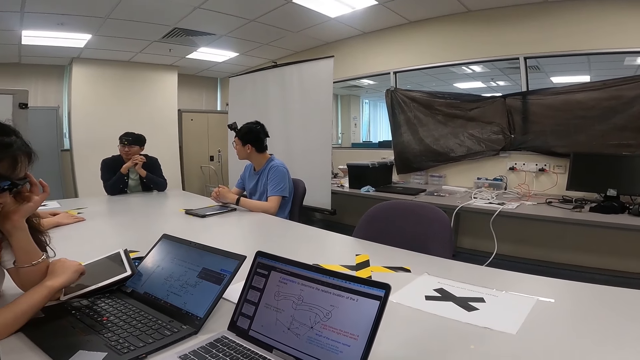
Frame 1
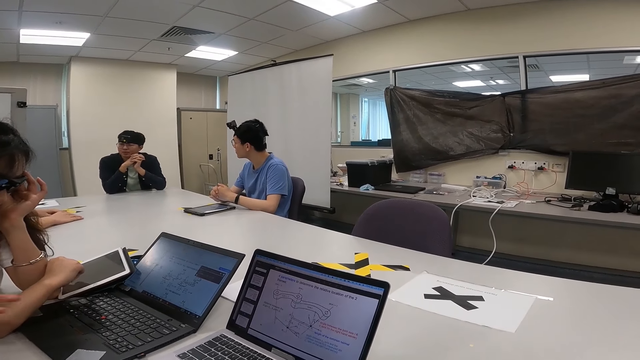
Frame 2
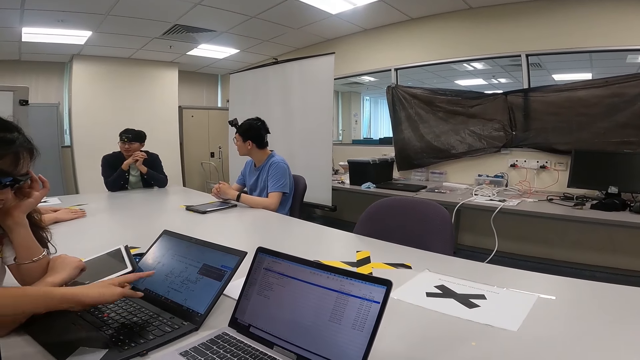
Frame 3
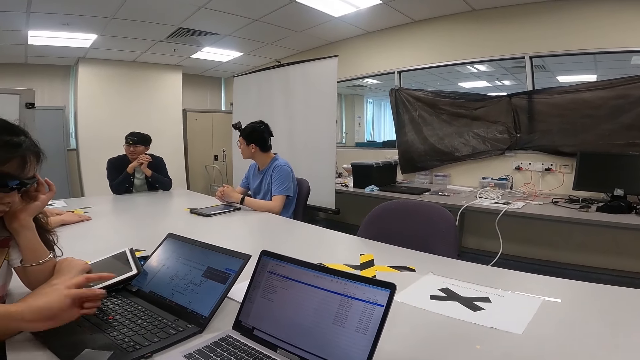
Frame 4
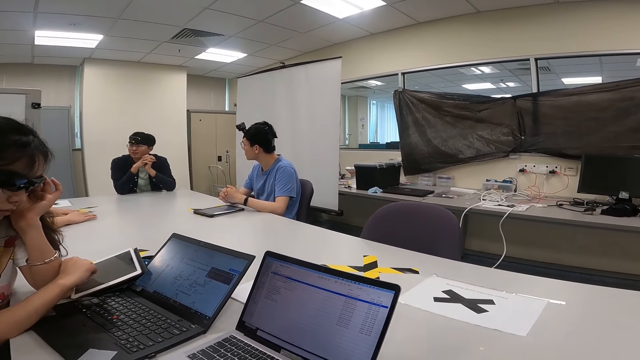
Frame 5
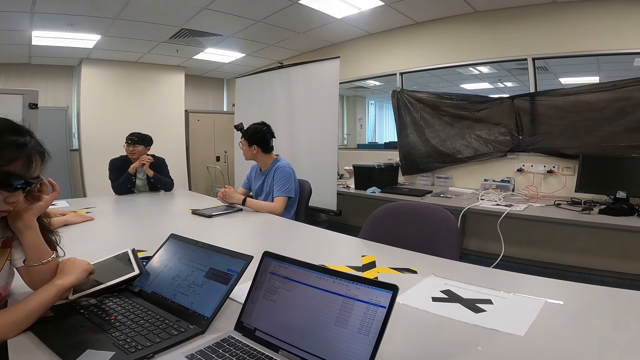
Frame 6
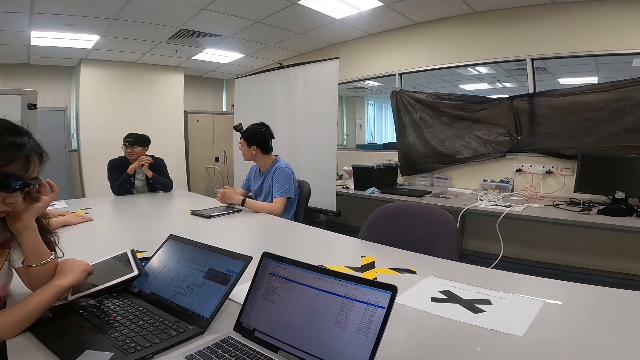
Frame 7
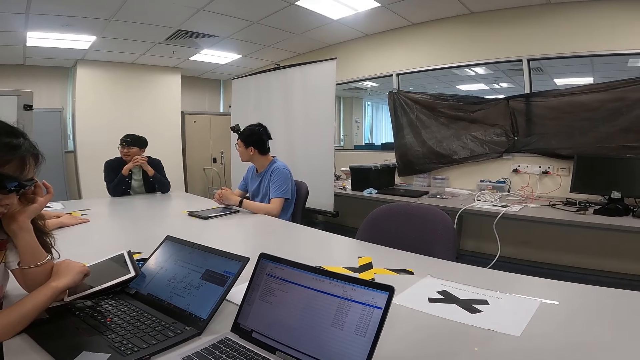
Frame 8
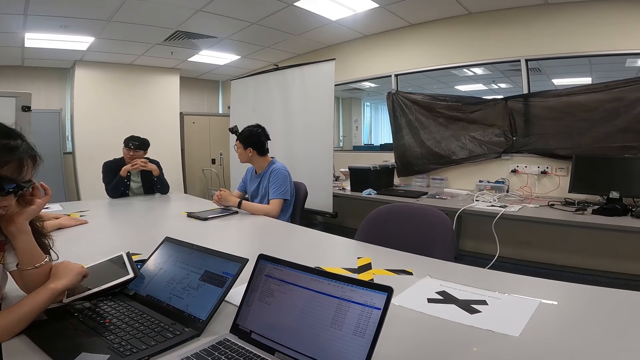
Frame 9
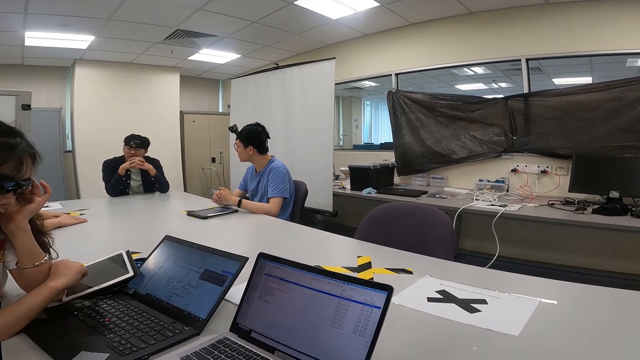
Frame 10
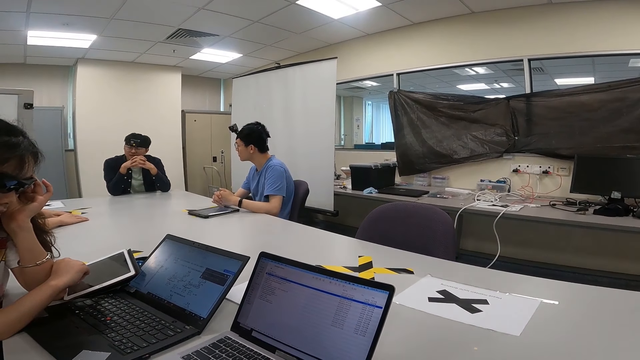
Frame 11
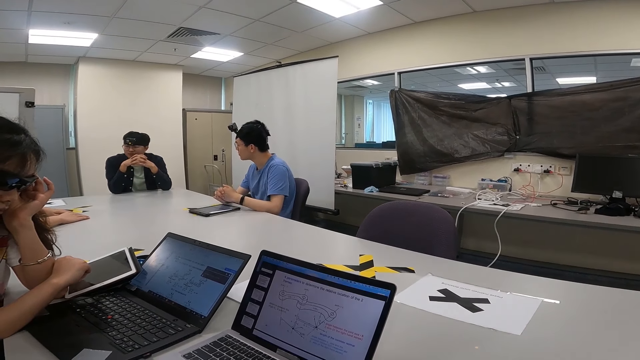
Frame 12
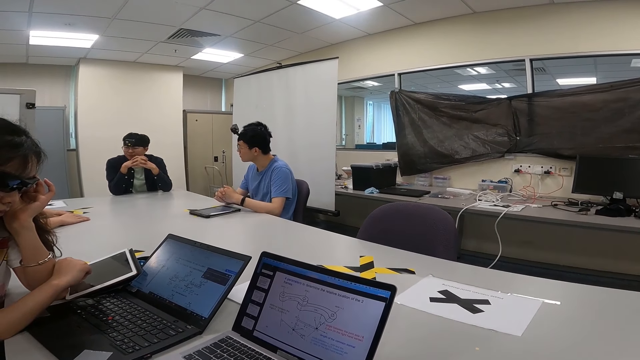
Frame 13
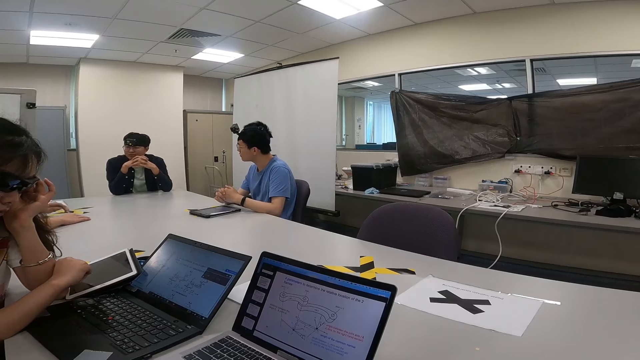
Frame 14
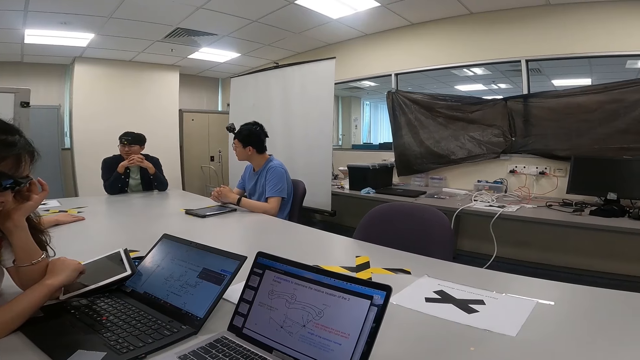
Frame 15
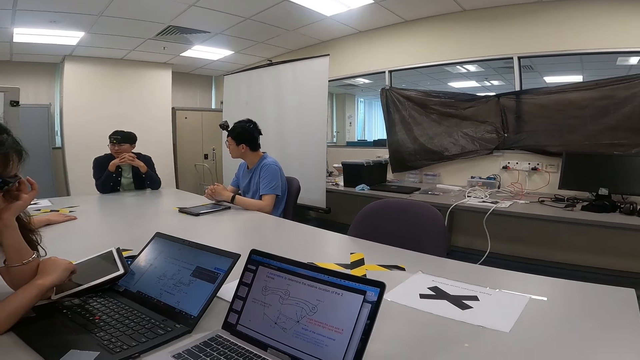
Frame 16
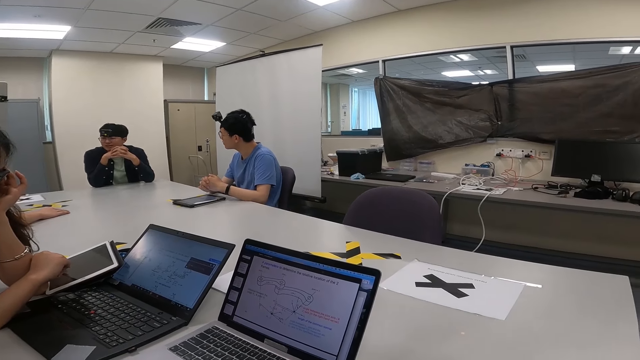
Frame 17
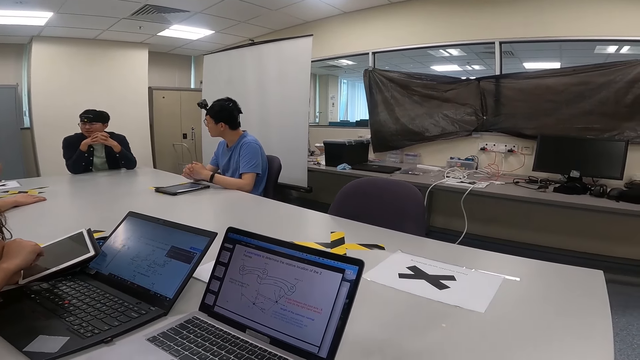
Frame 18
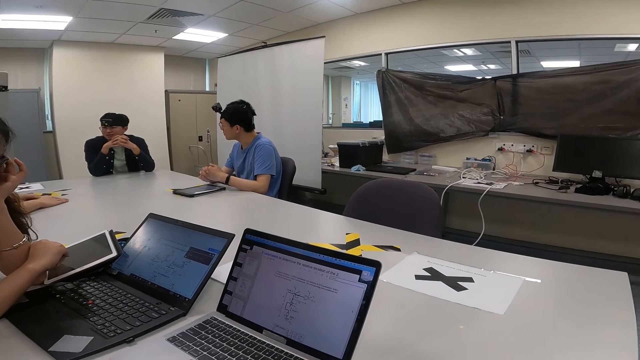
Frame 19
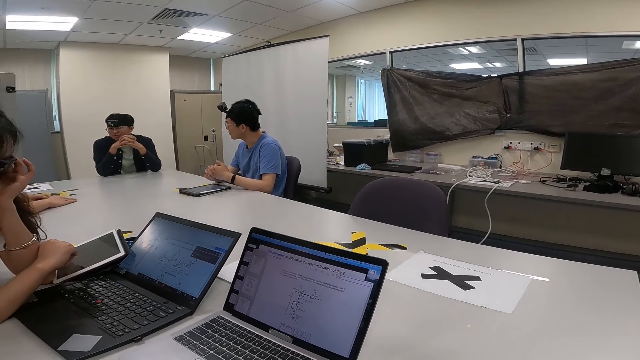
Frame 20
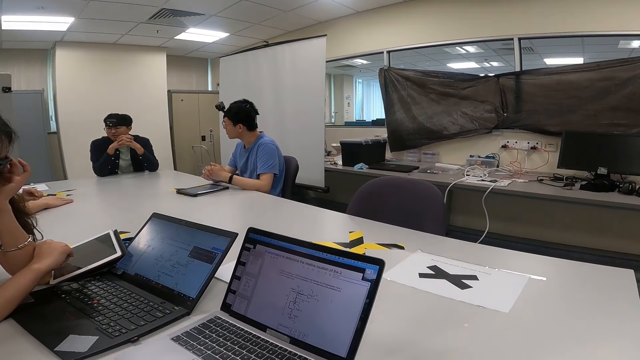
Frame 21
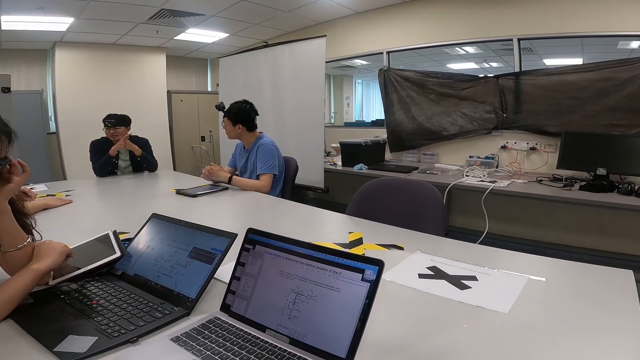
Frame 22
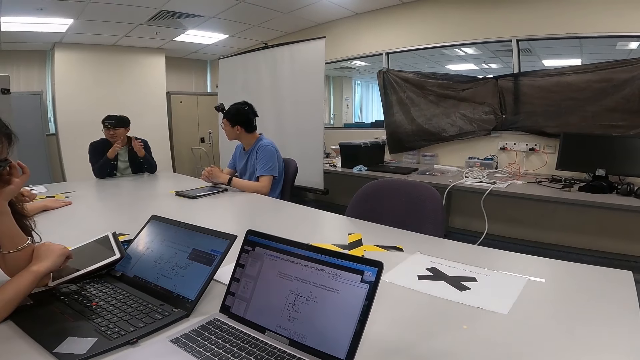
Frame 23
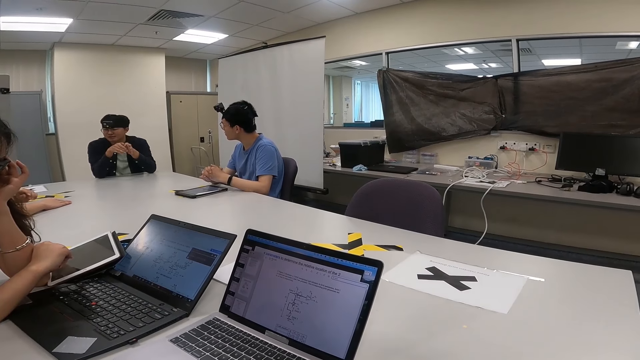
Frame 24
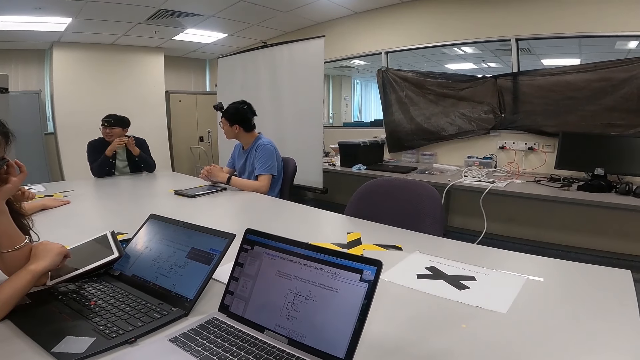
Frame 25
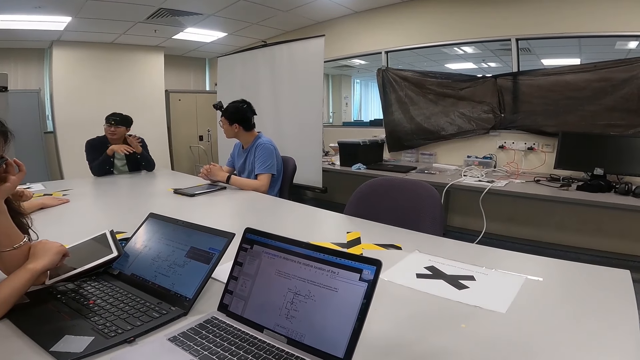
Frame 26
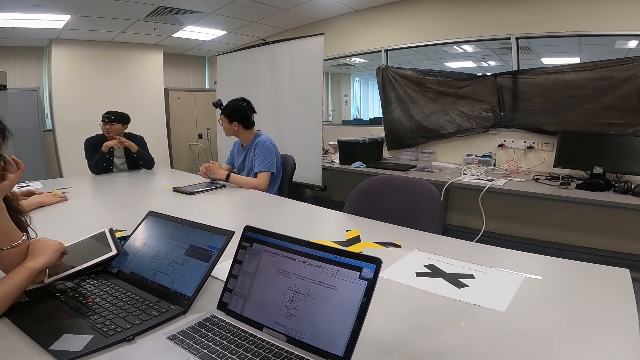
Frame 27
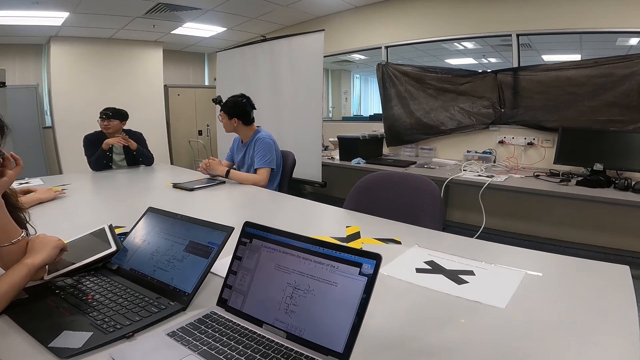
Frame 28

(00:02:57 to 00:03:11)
A man interacts with a woman. The camera wearer interacts with another man and another person.

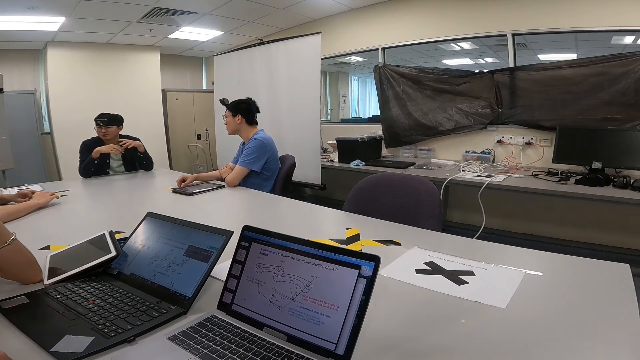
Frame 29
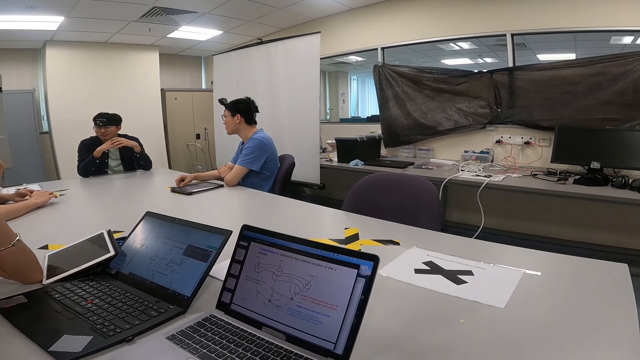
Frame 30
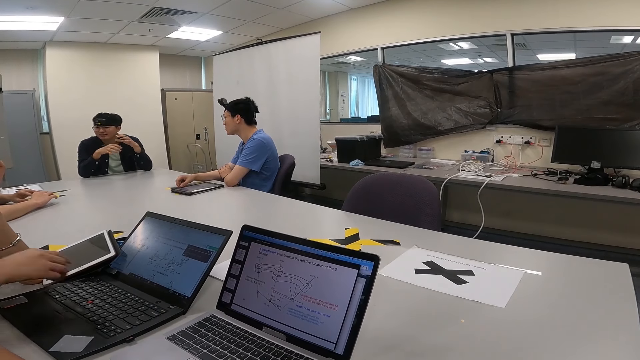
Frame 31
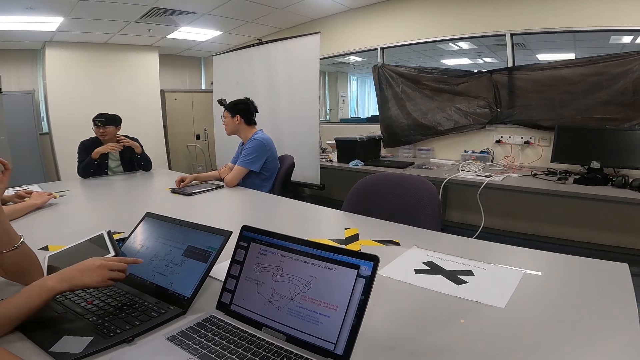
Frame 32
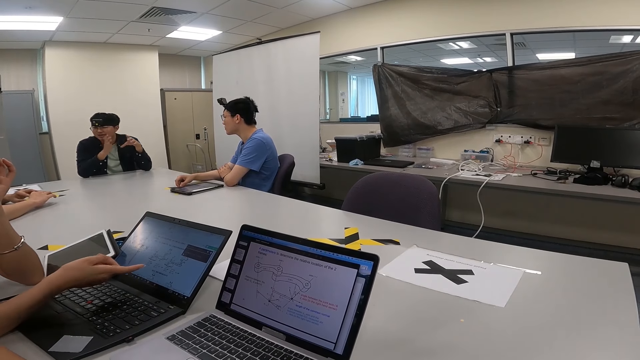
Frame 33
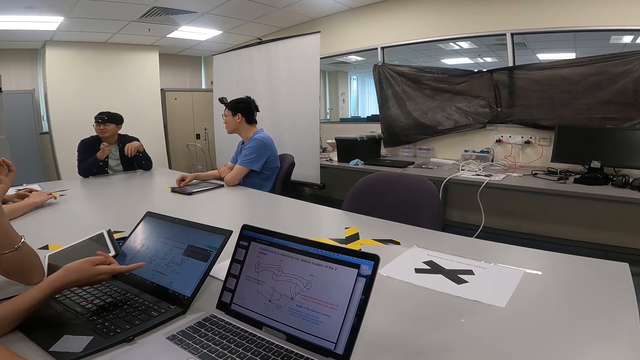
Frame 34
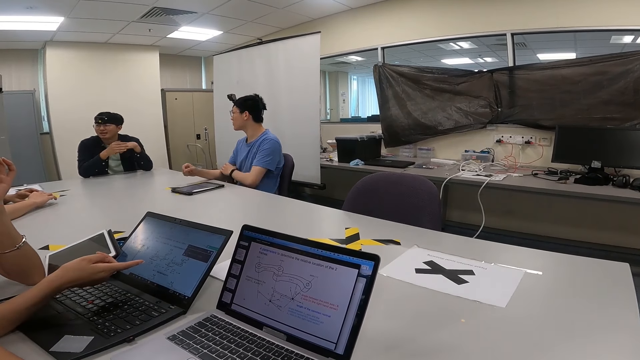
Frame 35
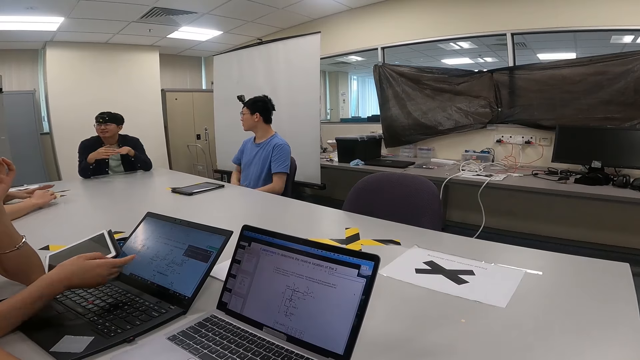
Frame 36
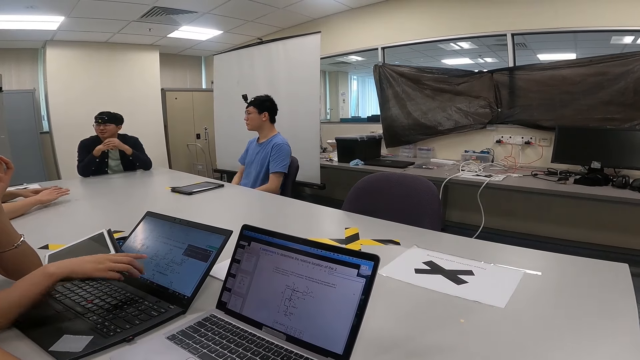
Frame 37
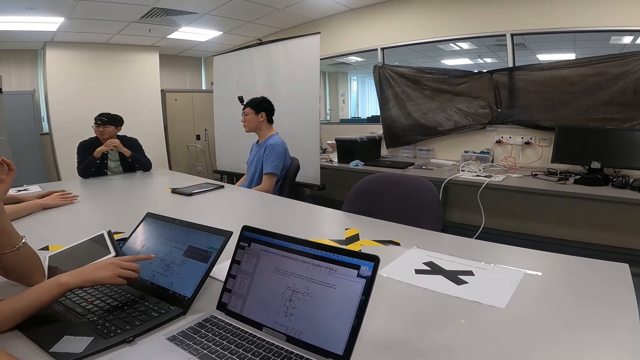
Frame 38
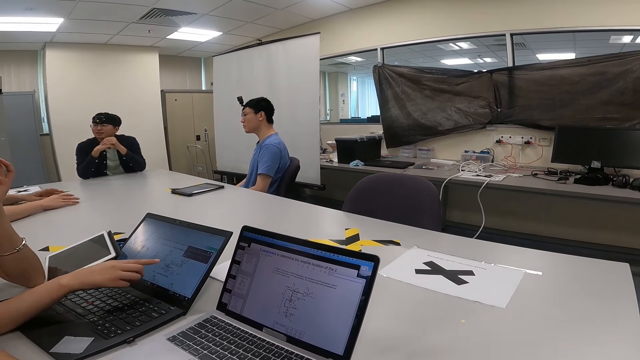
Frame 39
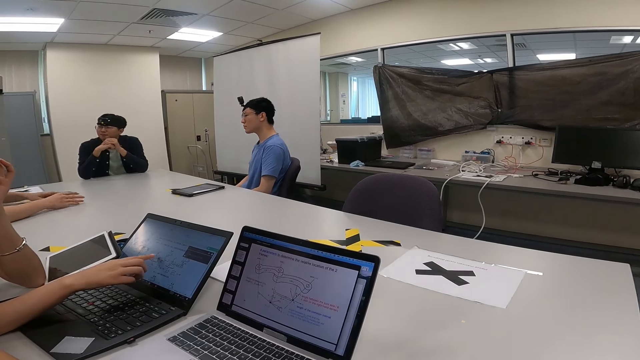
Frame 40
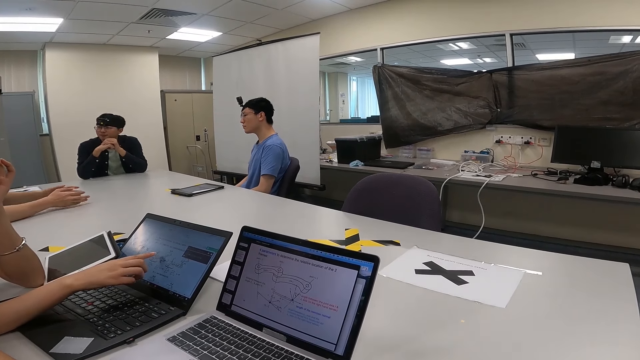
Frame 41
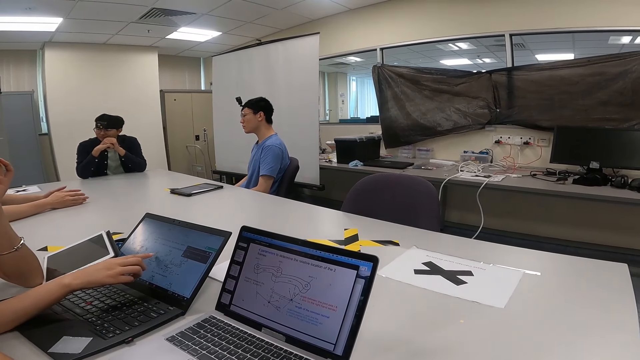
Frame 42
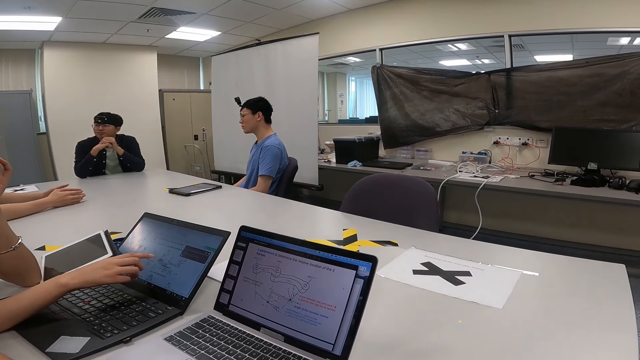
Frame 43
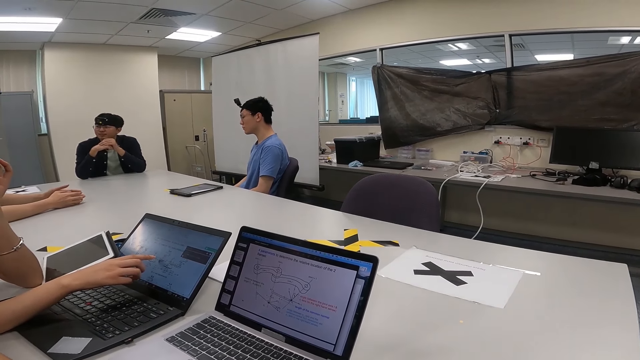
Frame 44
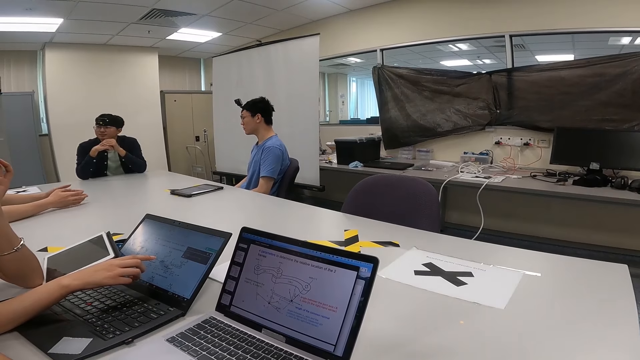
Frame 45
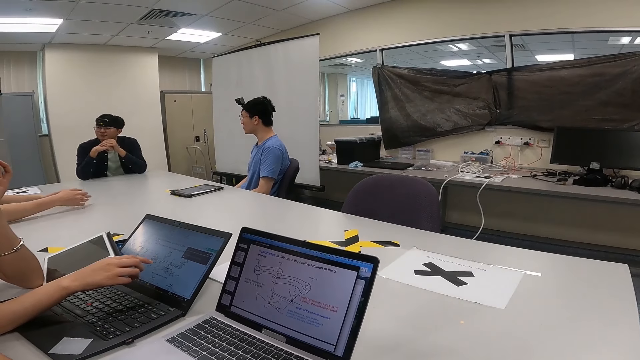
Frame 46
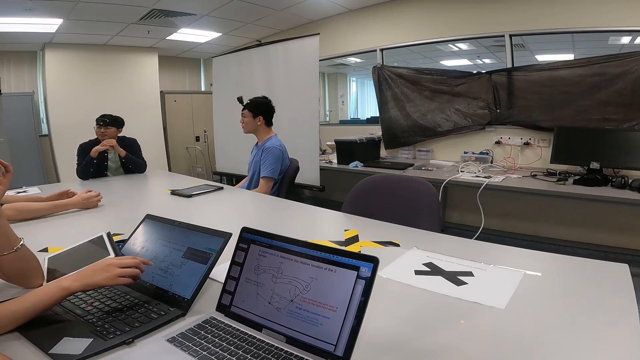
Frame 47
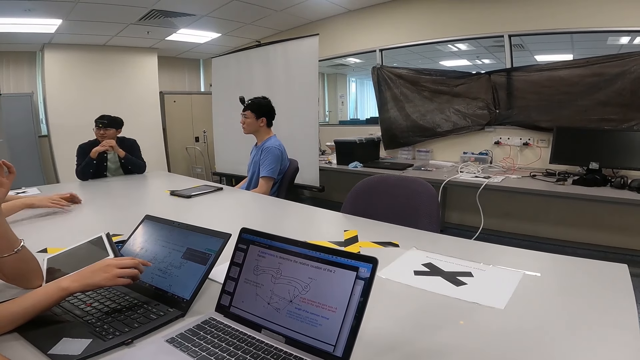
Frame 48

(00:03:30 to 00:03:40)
A woman points at the laptop.
